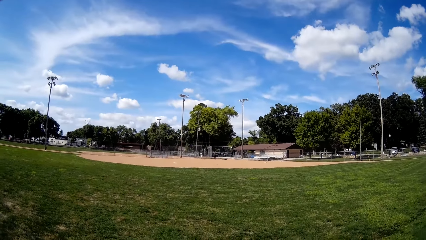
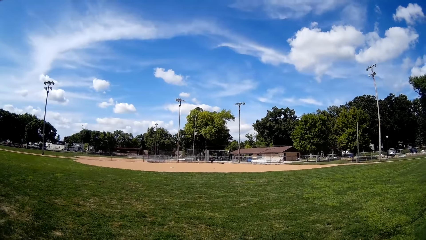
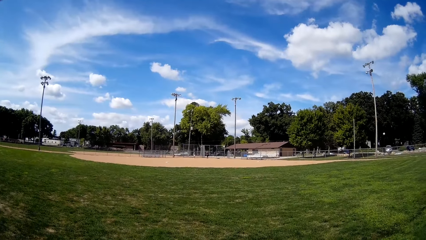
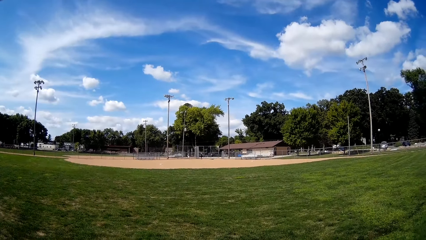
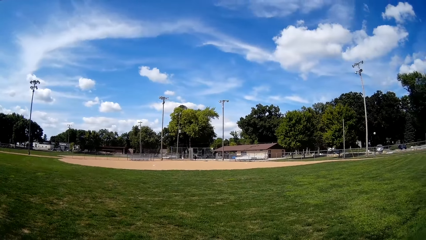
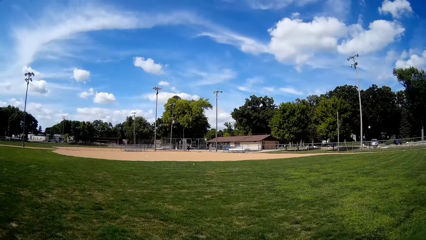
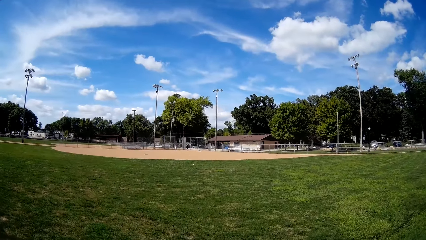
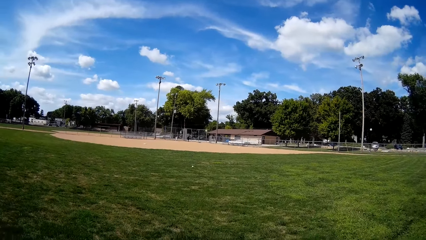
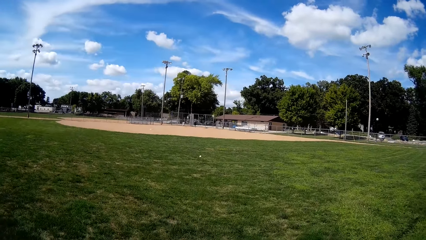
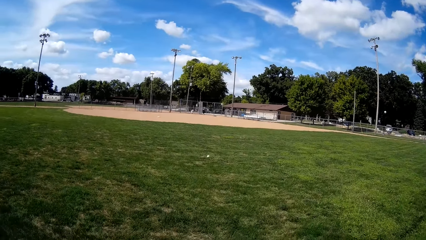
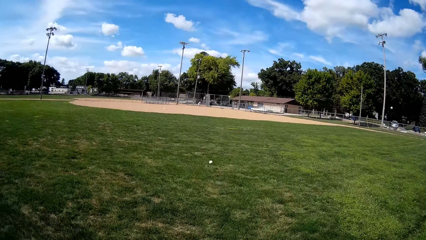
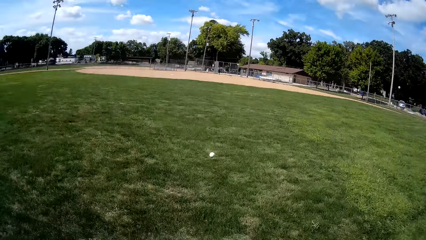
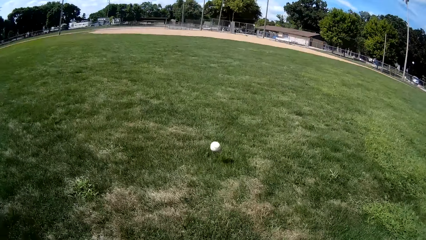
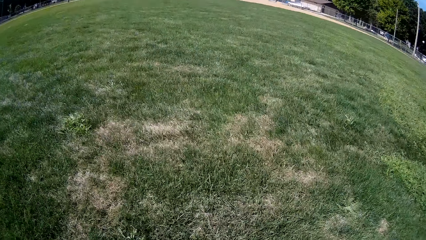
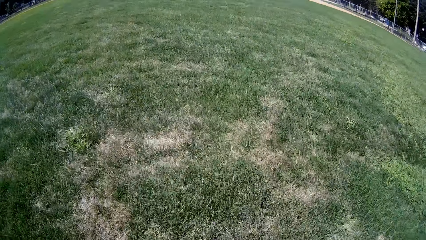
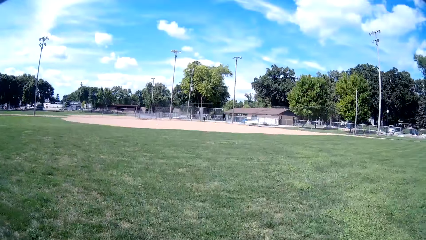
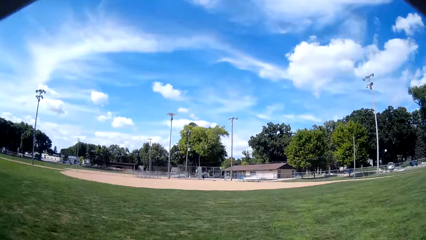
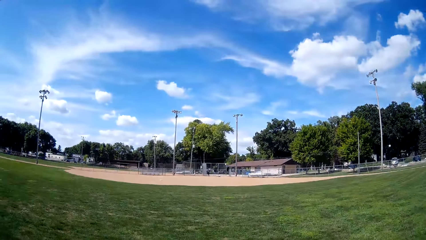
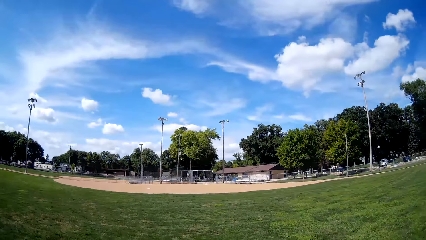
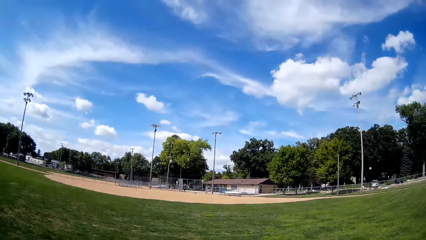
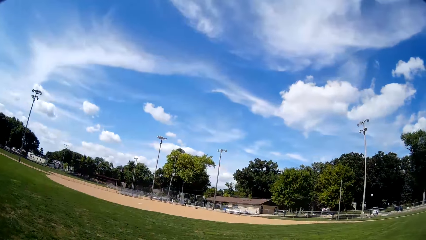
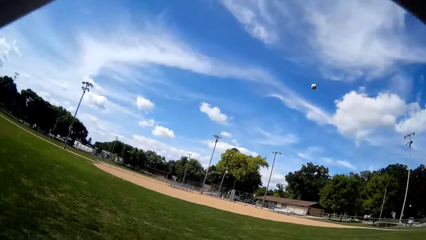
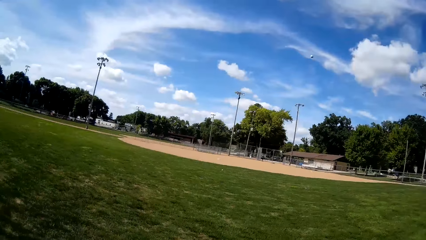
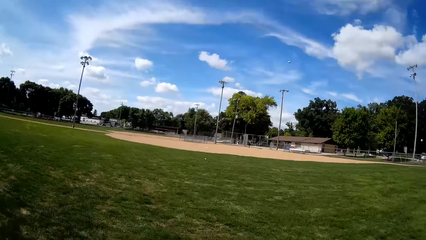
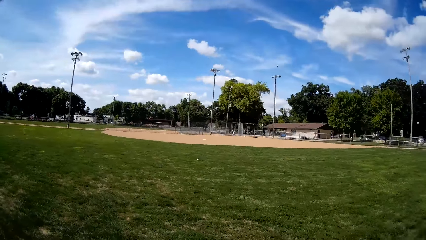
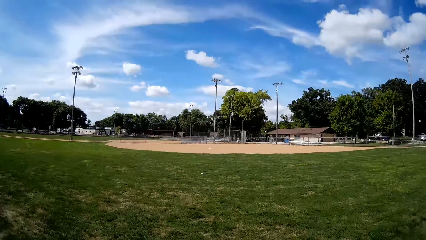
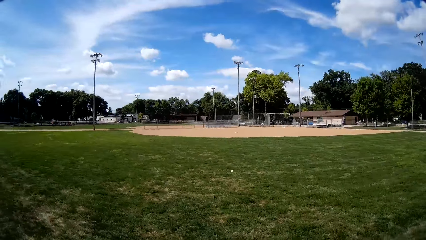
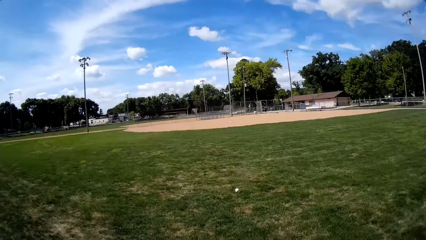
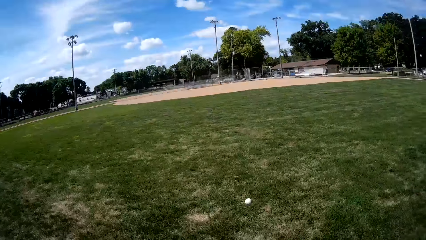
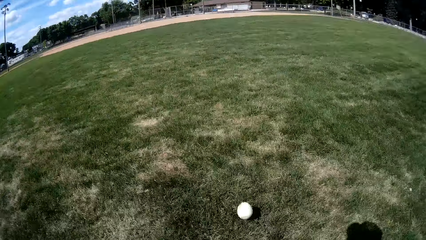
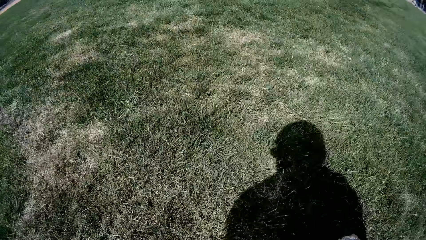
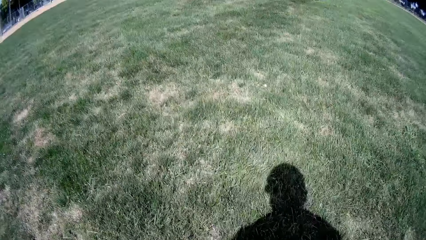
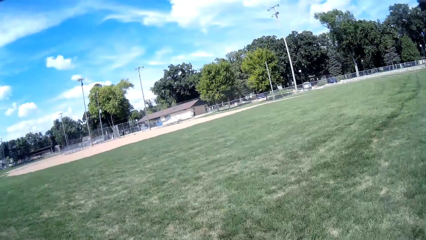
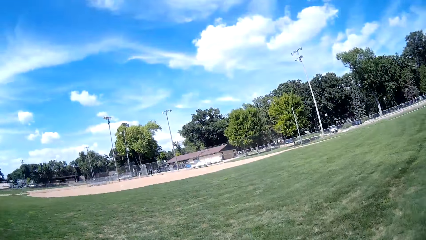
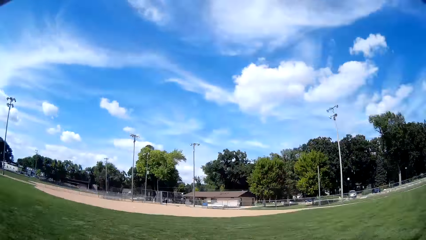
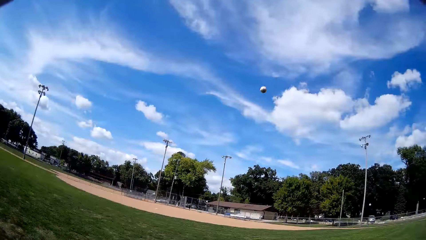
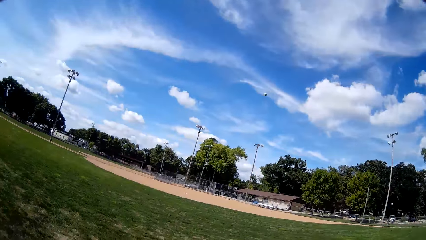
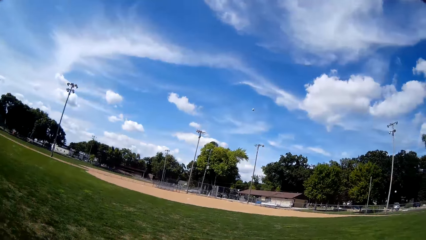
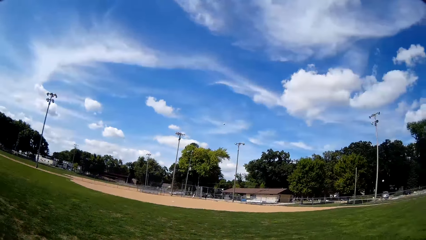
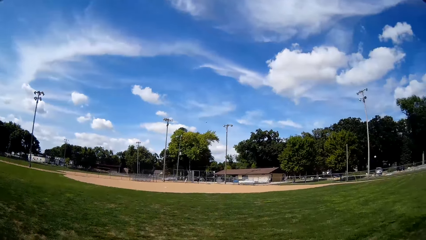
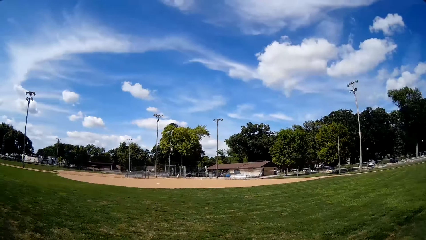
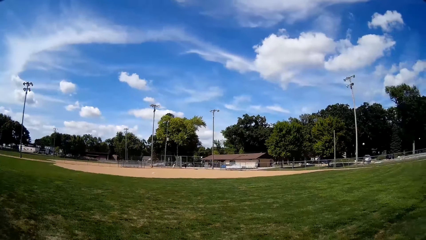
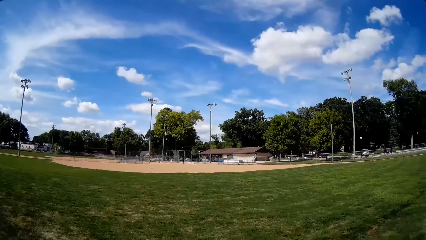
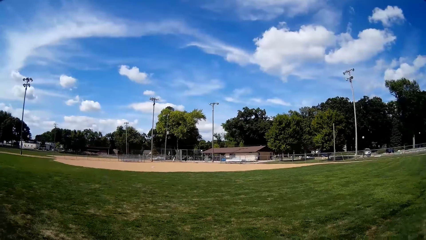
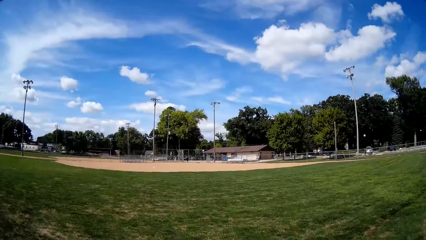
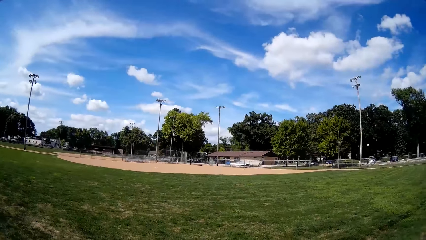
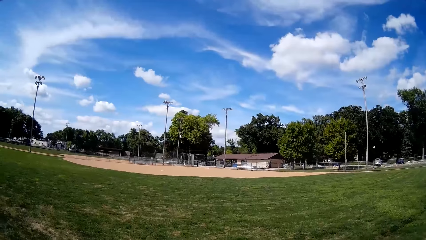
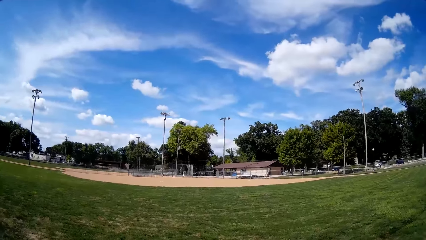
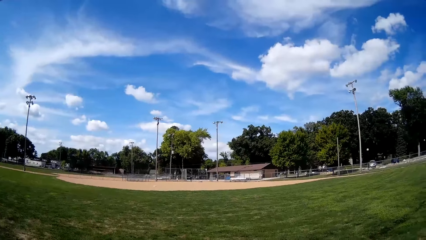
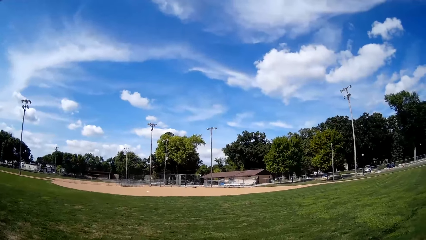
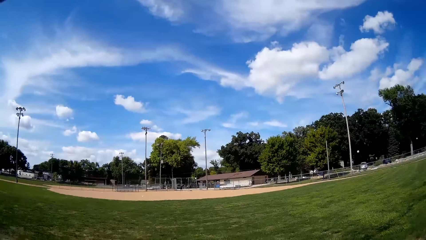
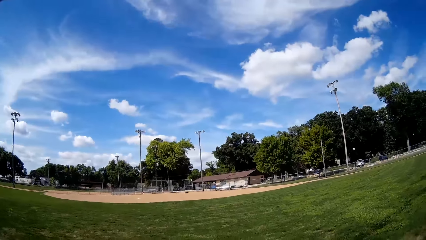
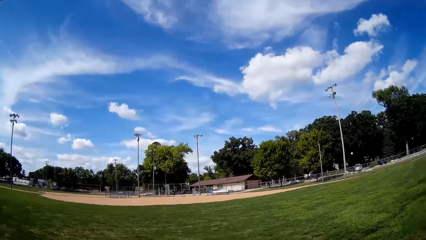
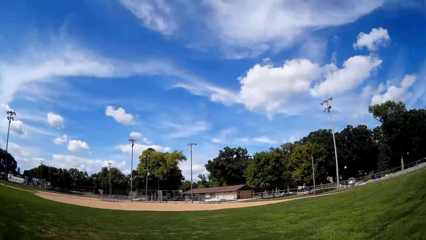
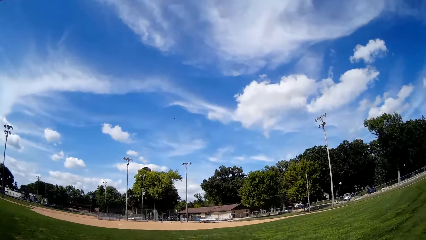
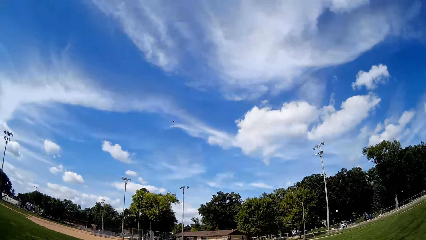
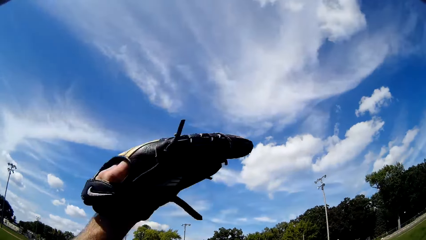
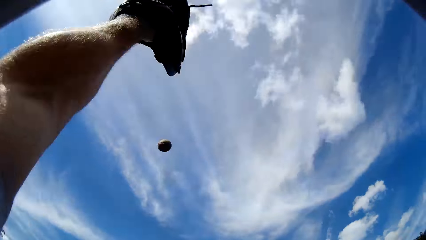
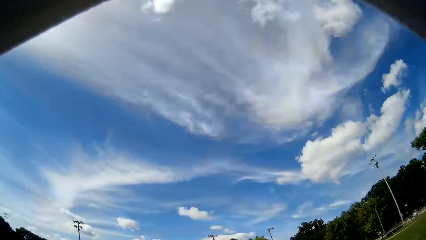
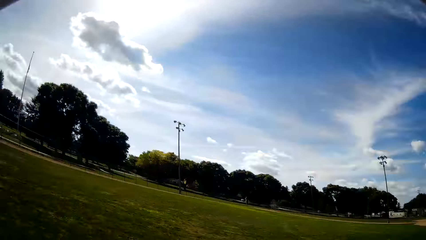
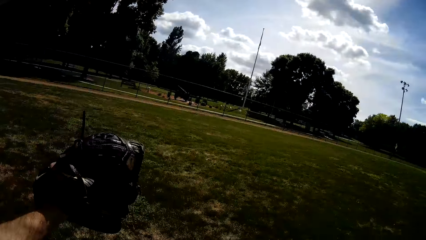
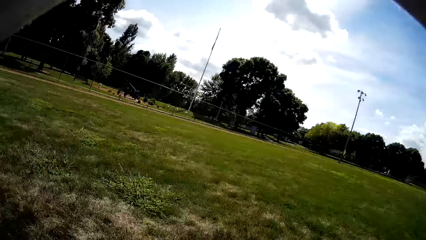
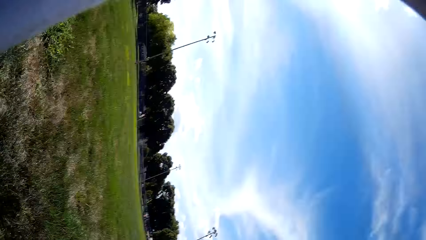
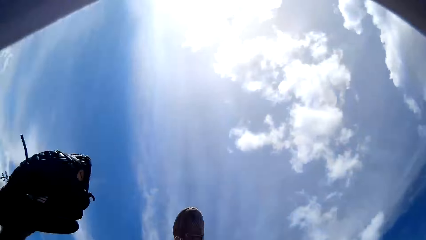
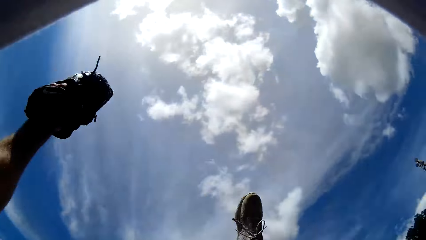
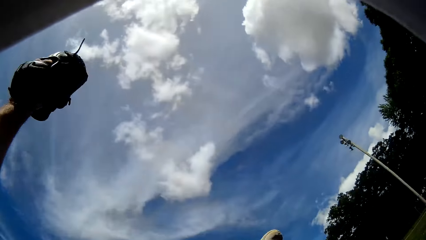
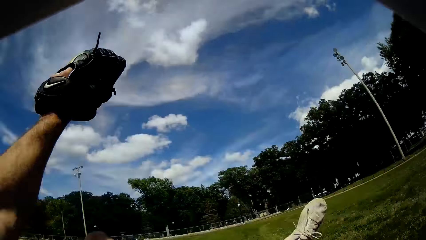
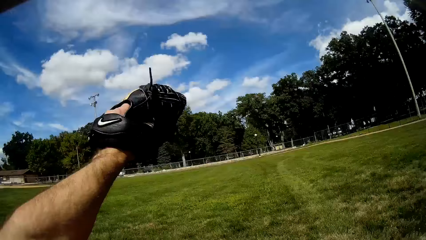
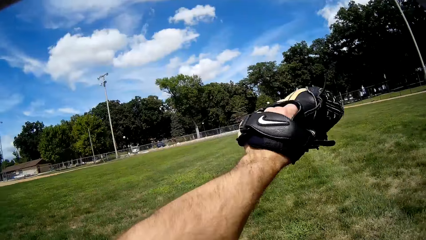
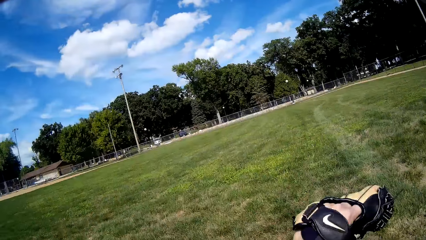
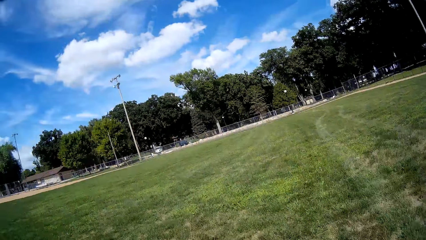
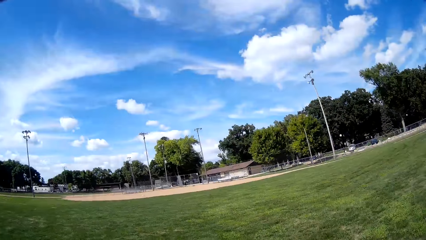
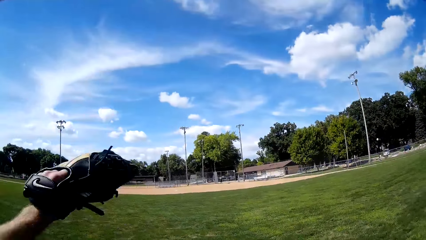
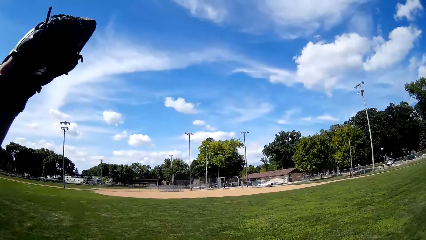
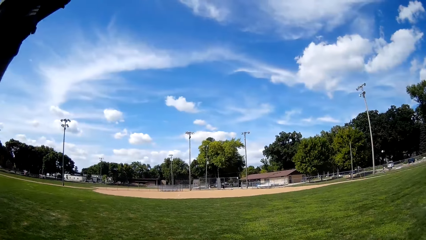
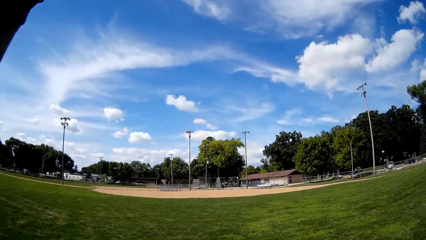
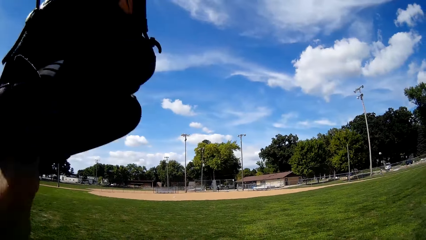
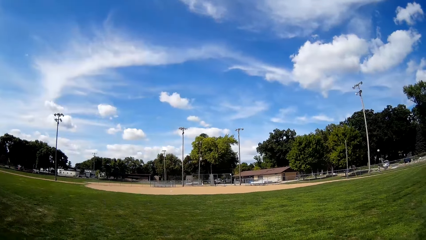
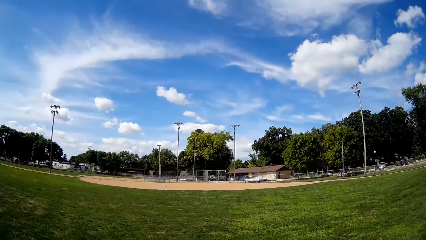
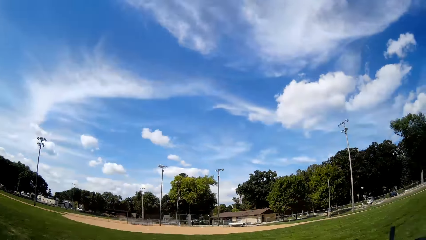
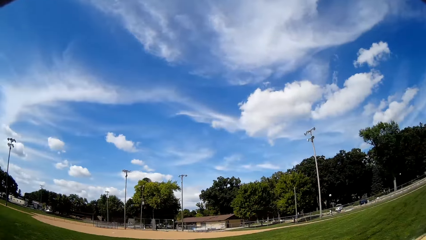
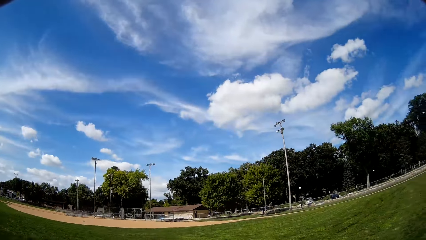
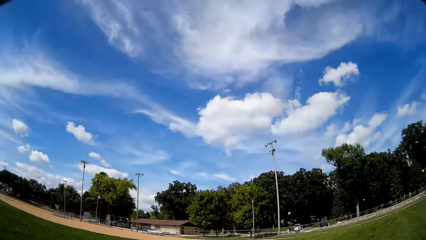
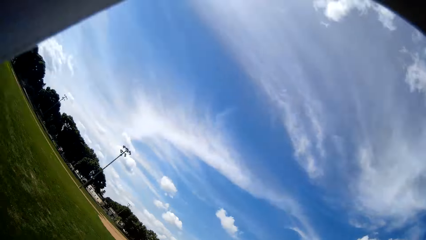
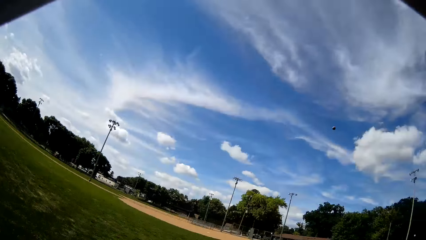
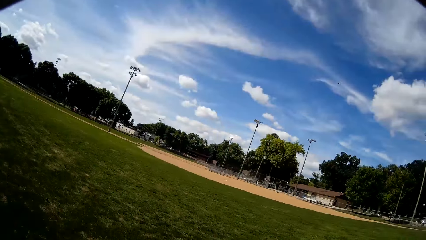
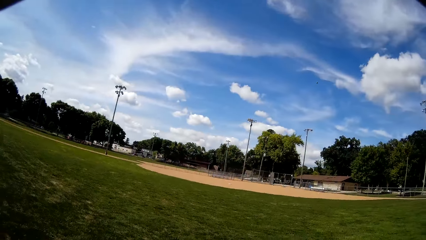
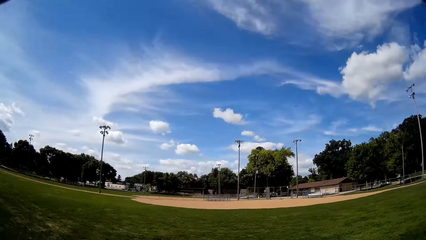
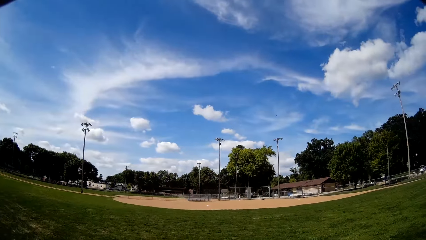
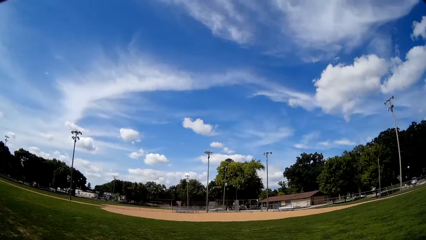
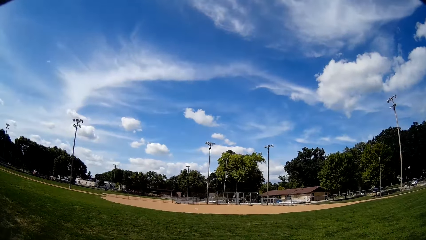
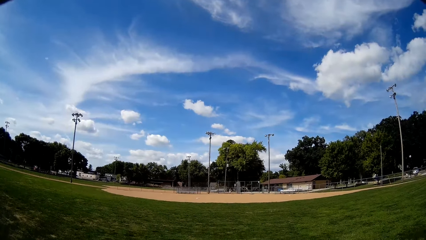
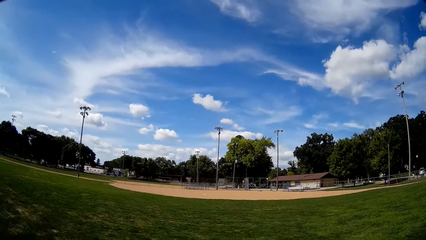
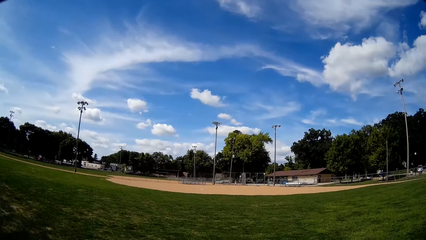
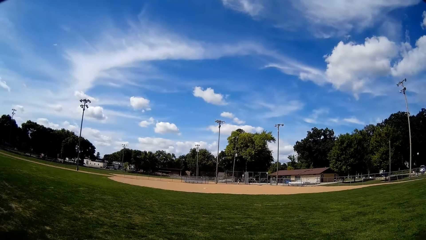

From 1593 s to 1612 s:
The camera wearer catches another ball that was hit towards him. He throws the ball back. He catches another ball that was hit towards him. He throws the ball back. He catches another ball that was hit towards him. He falls to the ground. He lifts his hand. He throws the ball back.
